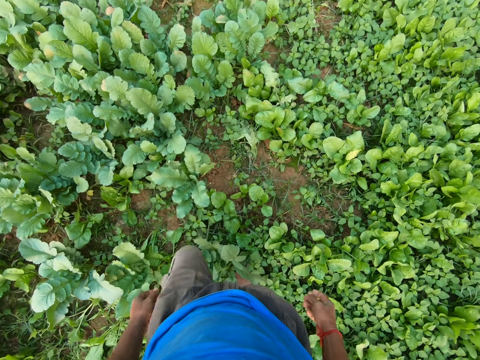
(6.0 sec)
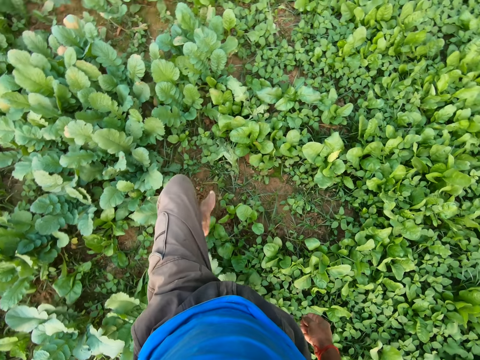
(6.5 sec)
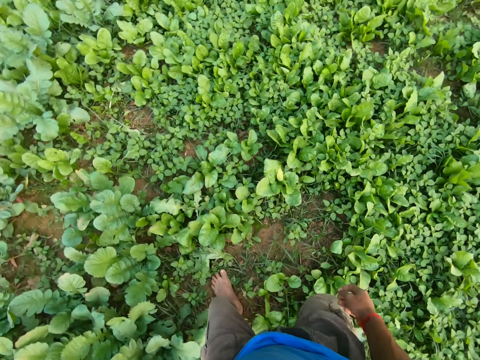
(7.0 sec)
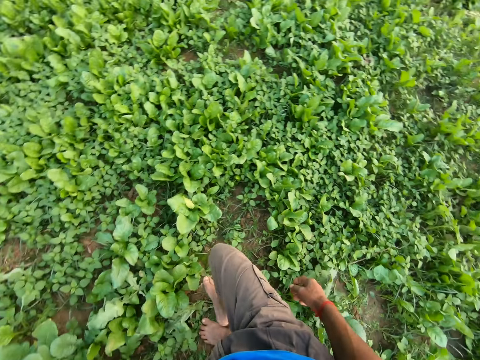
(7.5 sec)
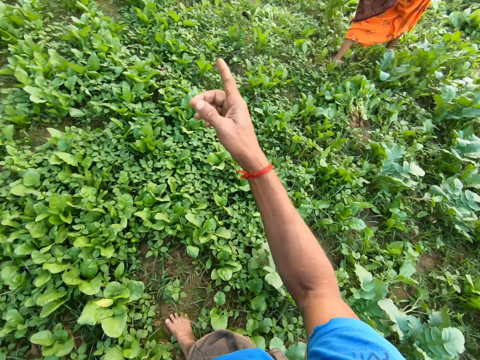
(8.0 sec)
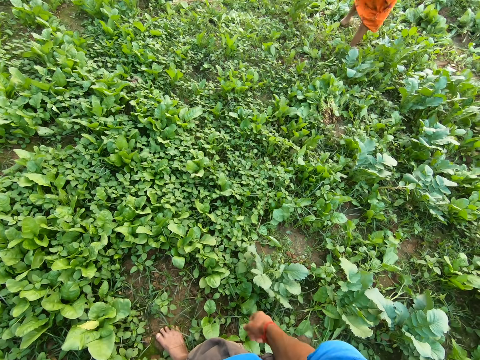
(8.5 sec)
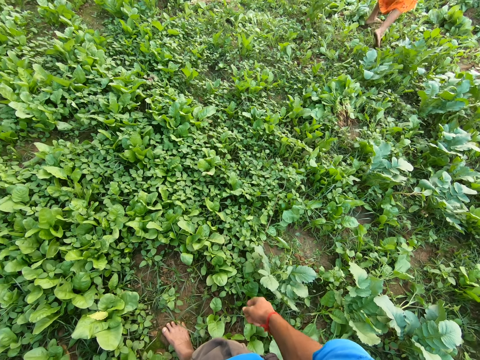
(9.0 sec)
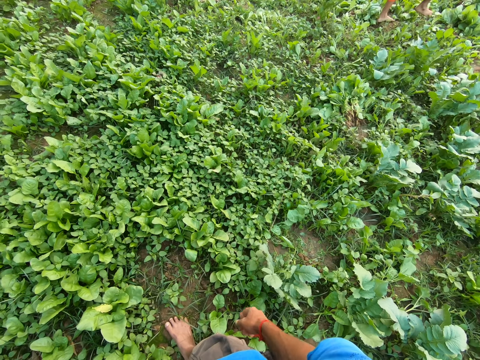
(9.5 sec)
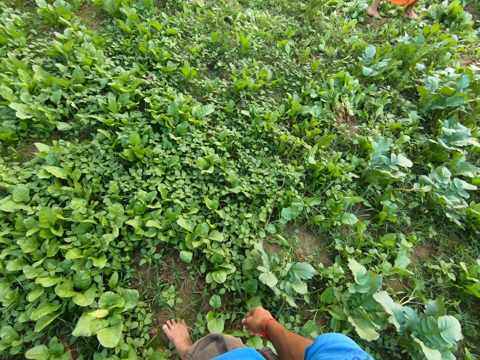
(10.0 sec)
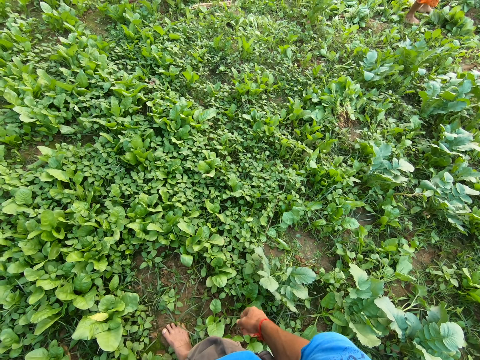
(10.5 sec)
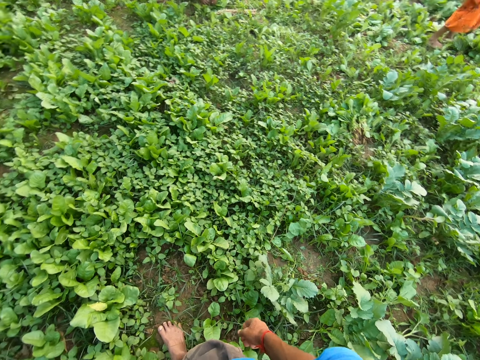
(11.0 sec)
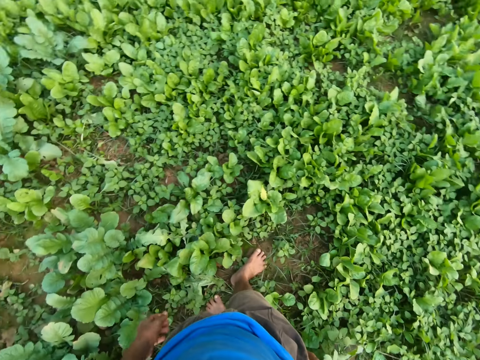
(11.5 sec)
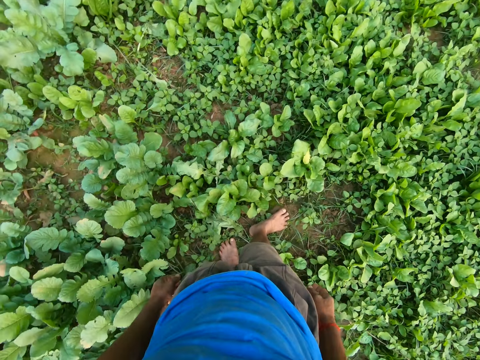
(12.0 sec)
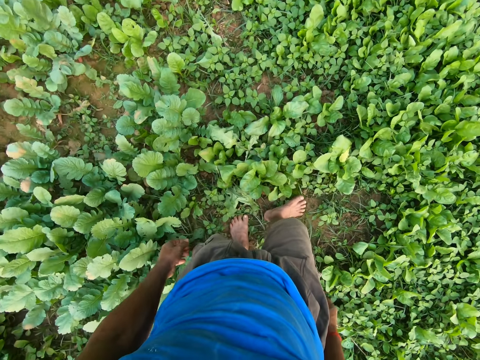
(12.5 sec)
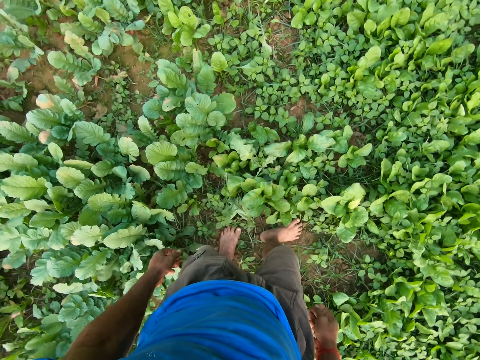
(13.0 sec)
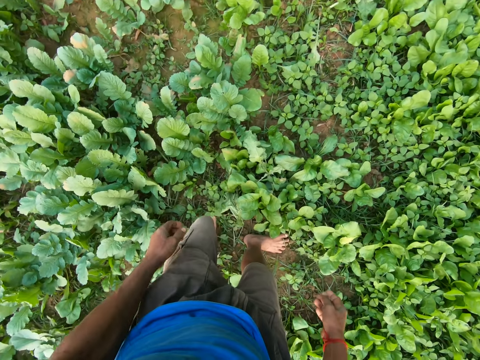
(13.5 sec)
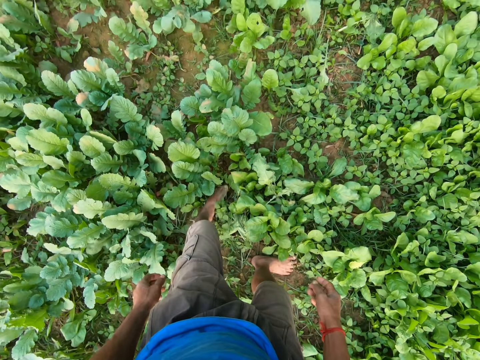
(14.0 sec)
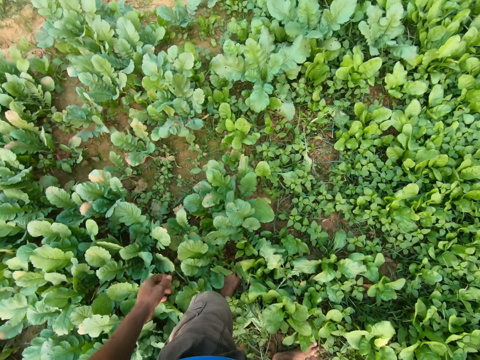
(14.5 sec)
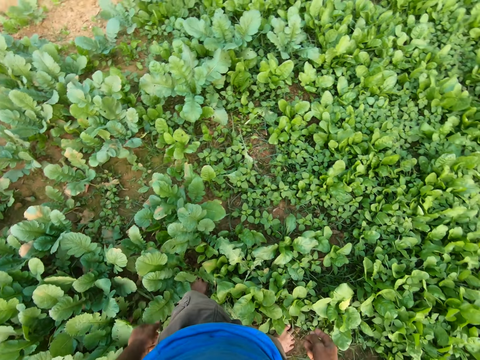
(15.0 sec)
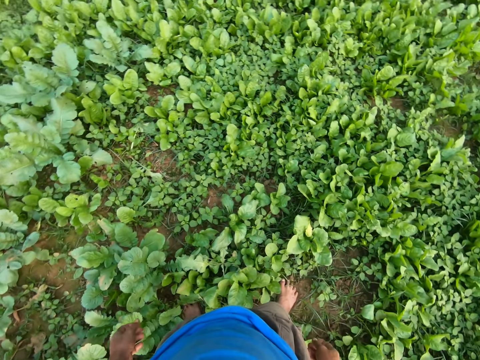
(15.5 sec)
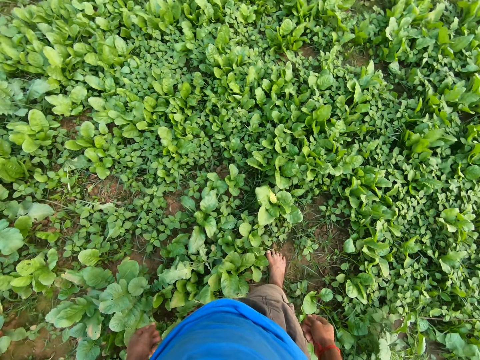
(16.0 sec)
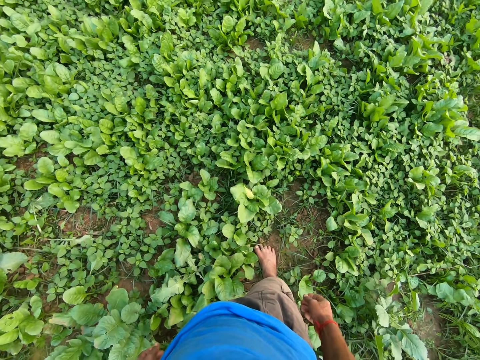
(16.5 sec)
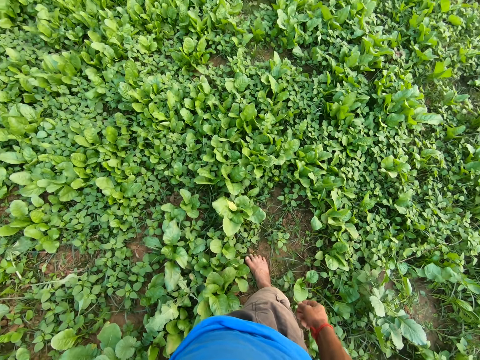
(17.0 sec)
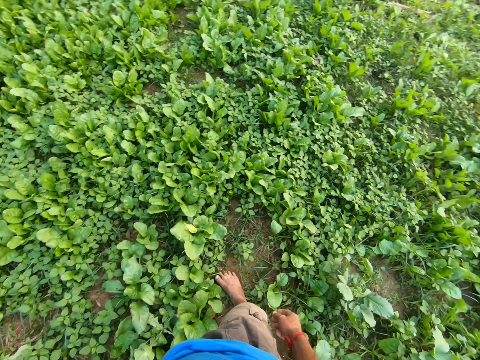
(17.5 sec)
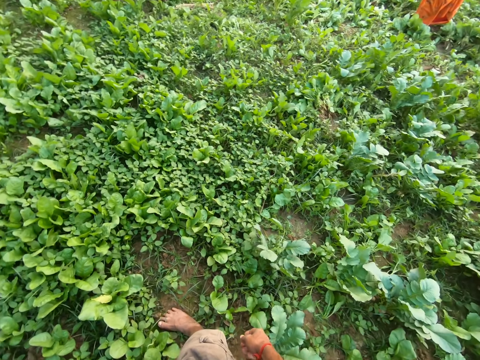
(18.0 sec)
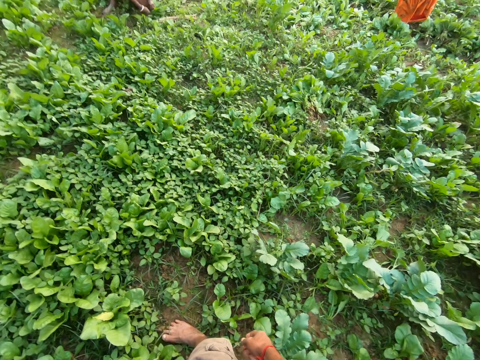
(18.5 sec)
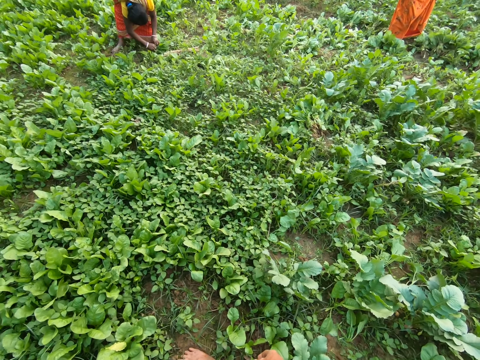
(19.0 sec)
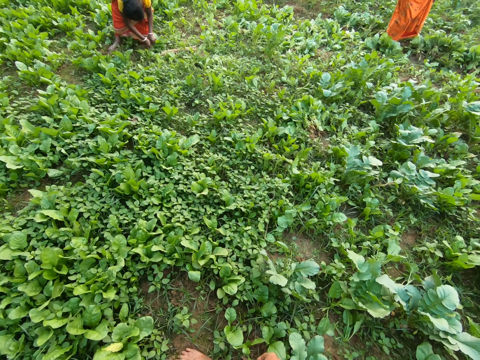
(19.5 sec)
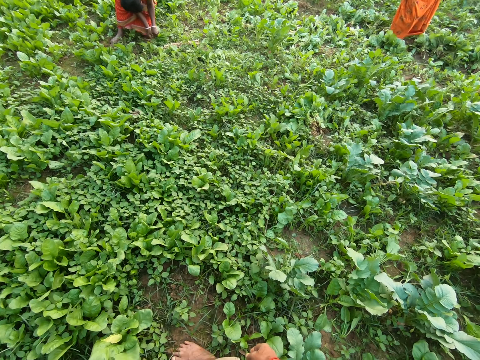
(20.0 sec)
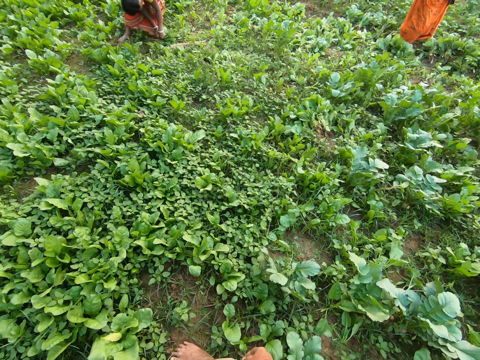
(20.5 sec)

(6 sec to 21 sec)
The camera wearer walks around. They look around. A woman ties green vegetables on the ground with both hands.

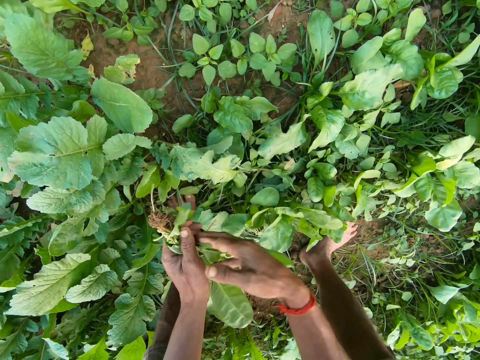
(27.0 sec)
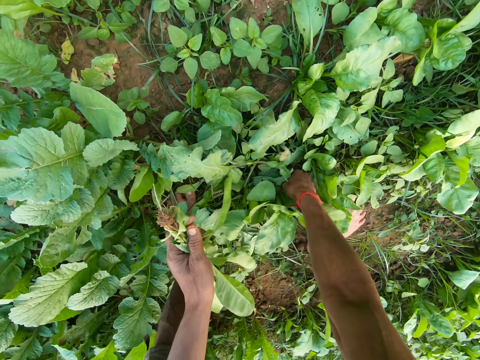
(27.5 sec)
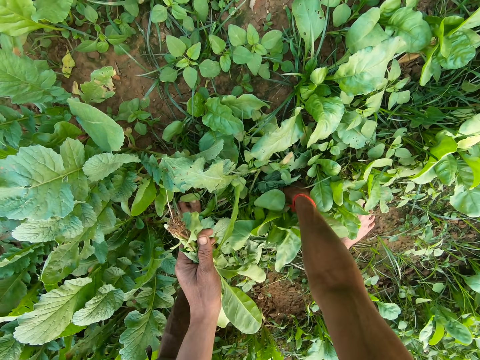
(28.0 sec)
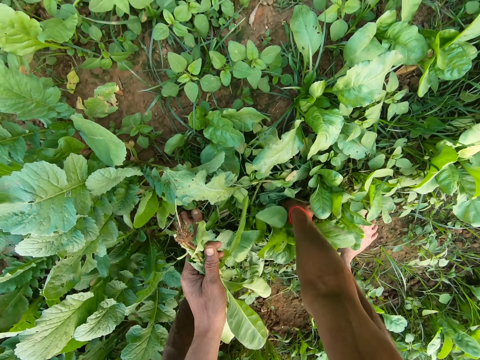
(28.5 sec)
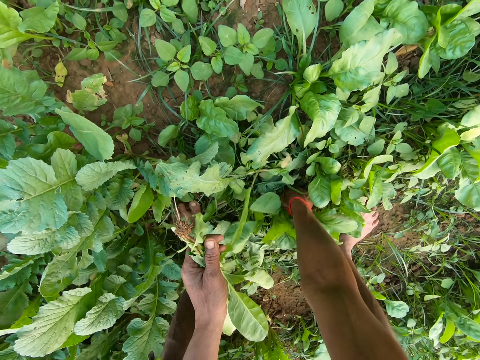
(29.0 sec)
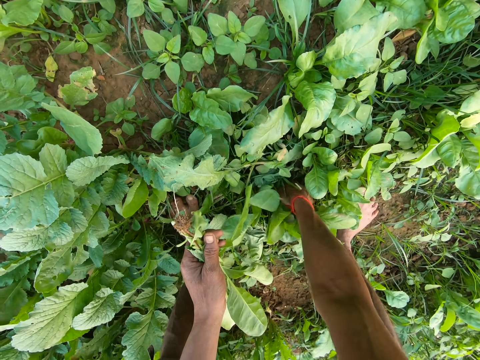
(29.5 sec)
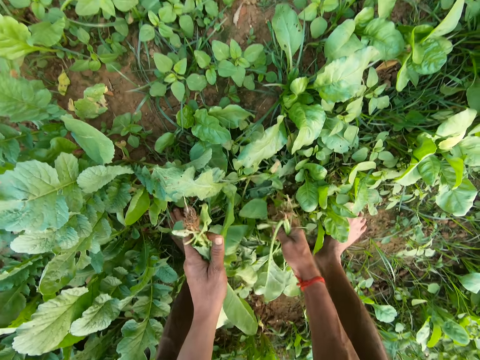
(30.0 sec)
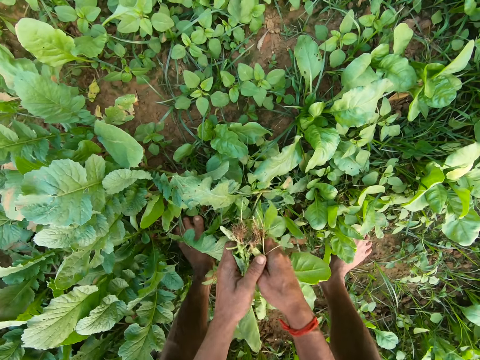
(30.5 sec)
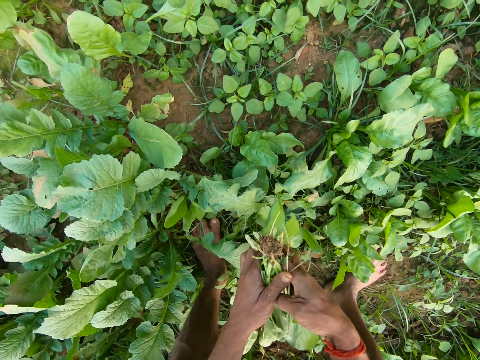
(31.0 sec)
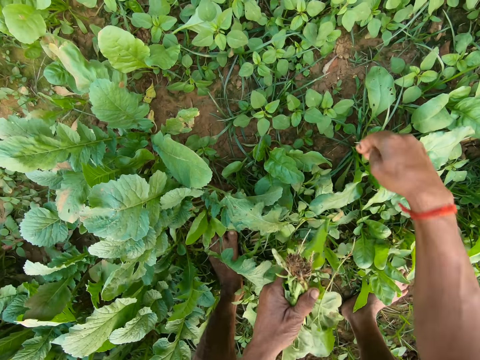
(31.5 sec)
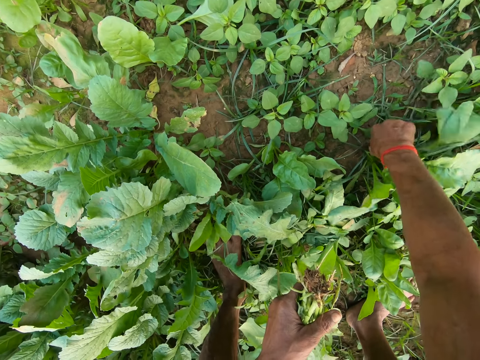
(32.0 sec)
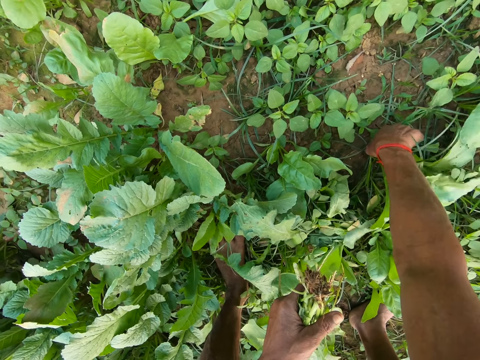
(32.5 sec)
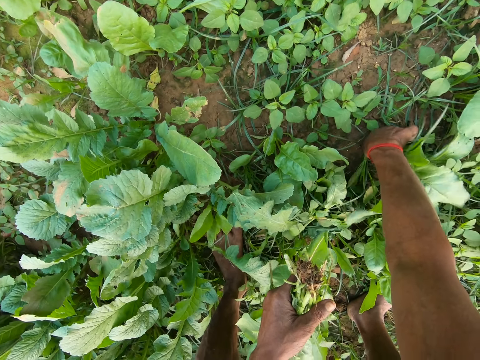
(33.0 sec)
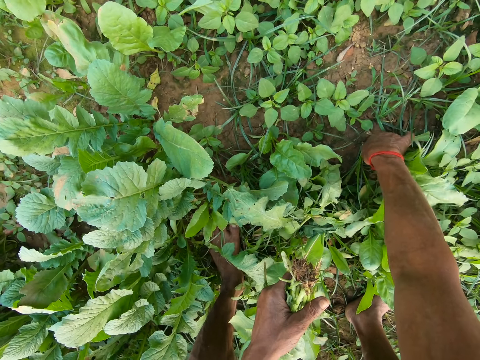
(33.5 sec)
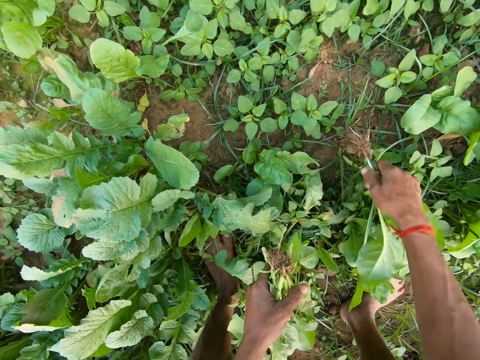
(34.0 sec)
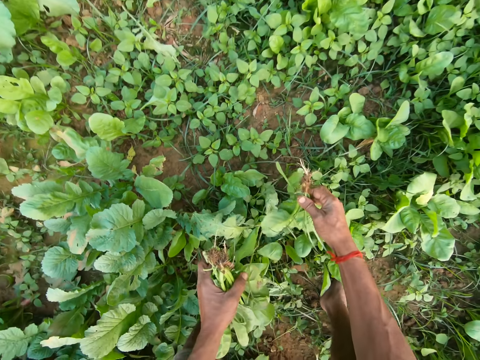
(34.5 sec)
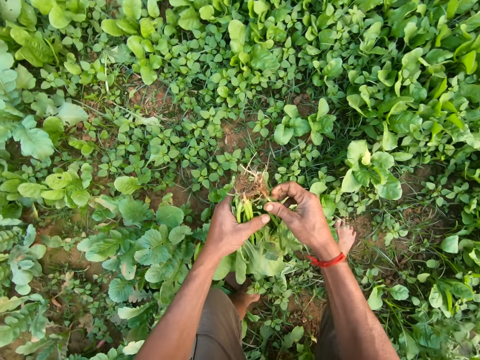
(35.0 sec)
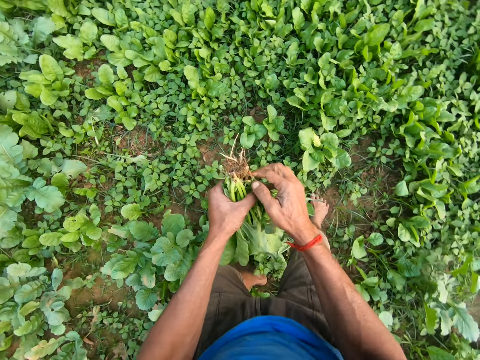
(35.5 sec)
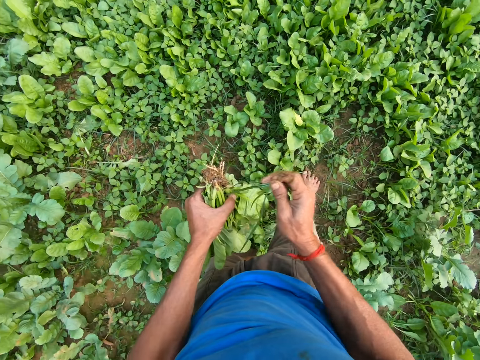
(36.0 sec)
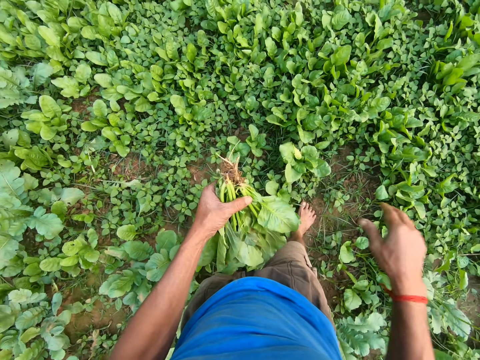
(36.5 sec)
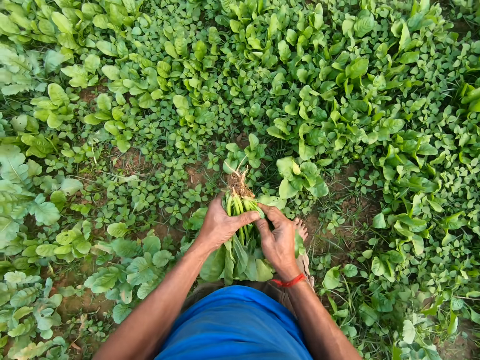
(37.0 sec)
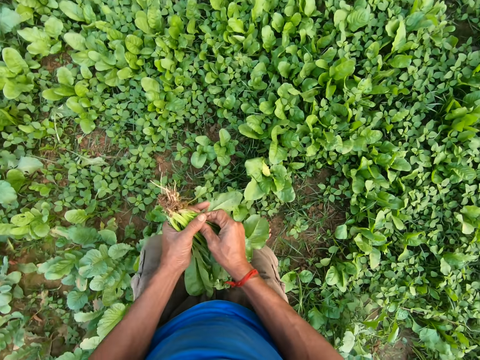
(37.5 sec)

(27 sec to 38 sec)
The camera wearer uproots a green vegetable from the ground with his right hand. He passes the green vegetable in his right hand to his left hand. He uproots a green vegetable from the ground with his right hand. He passes the green vegetable in his right hand to his left hand. He pulls dirt in the green vegetable with his right hand. He adjusts the green vegetable with his right hand. He stands up.
